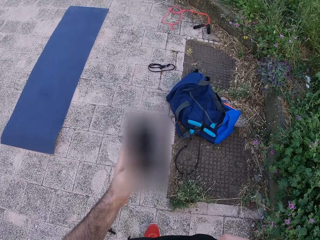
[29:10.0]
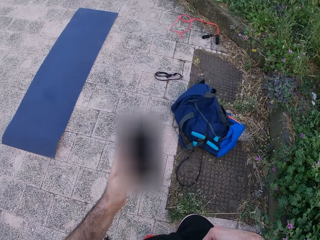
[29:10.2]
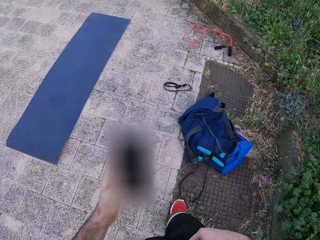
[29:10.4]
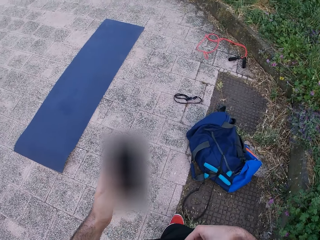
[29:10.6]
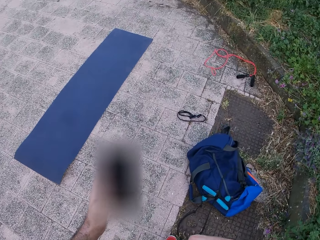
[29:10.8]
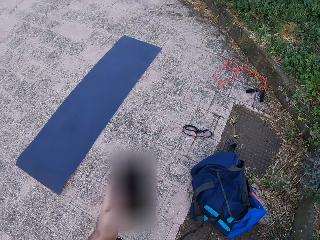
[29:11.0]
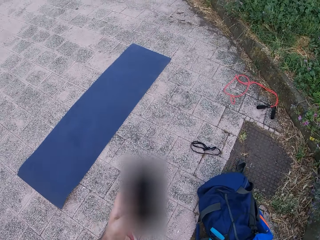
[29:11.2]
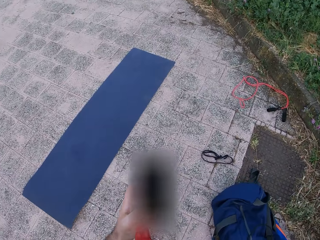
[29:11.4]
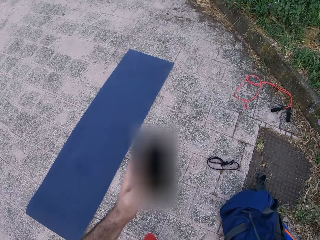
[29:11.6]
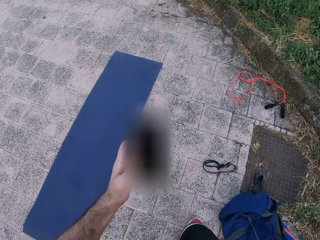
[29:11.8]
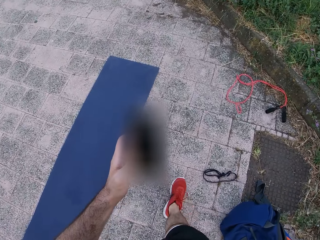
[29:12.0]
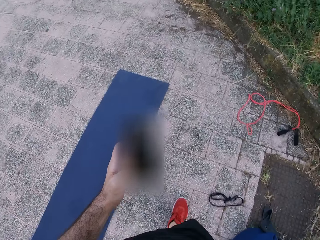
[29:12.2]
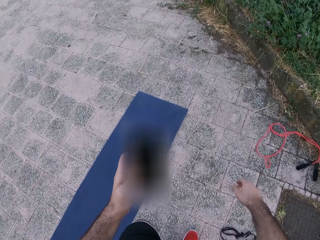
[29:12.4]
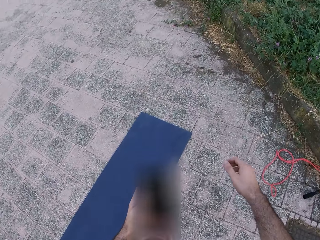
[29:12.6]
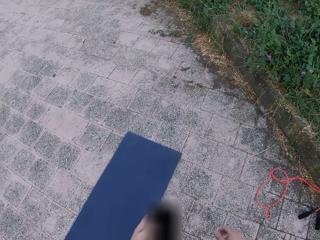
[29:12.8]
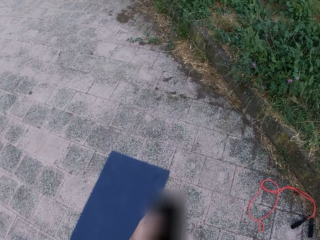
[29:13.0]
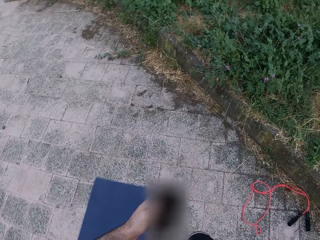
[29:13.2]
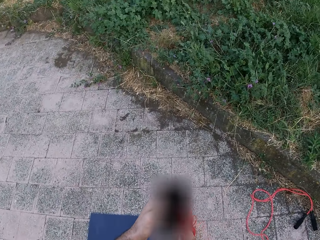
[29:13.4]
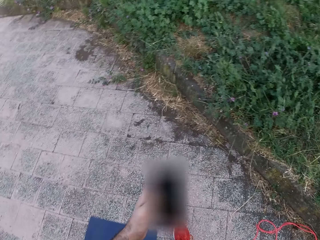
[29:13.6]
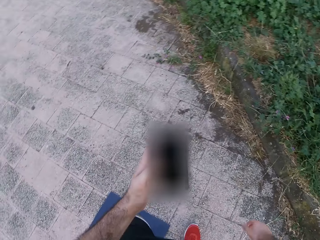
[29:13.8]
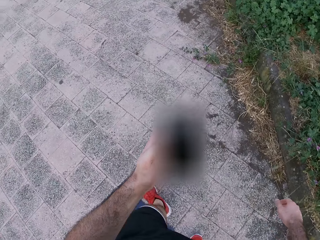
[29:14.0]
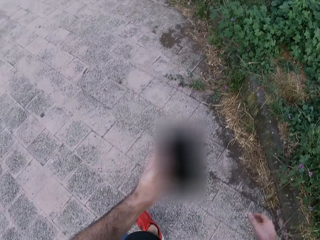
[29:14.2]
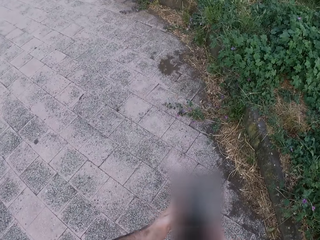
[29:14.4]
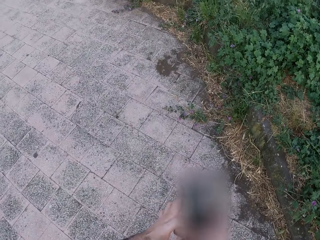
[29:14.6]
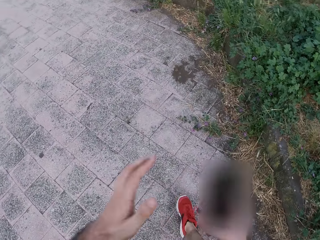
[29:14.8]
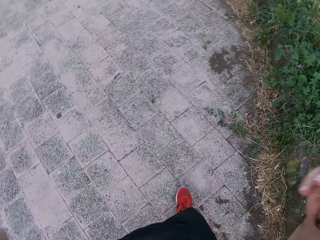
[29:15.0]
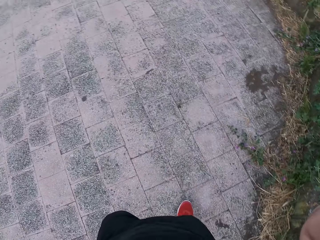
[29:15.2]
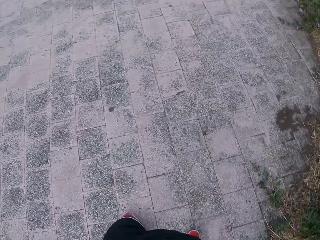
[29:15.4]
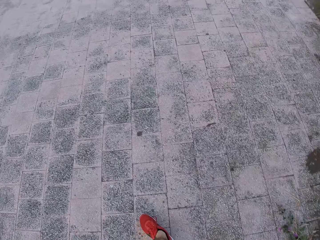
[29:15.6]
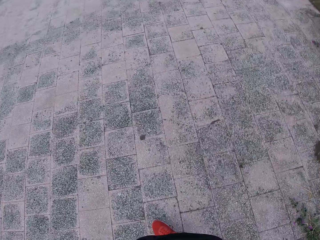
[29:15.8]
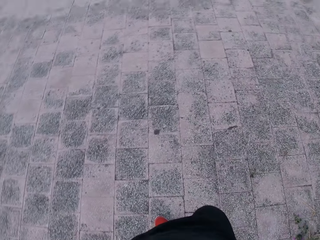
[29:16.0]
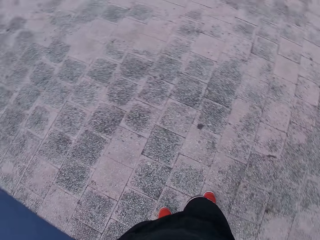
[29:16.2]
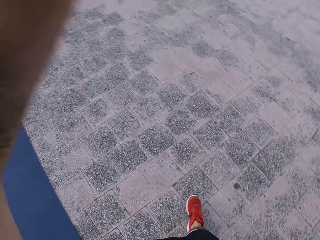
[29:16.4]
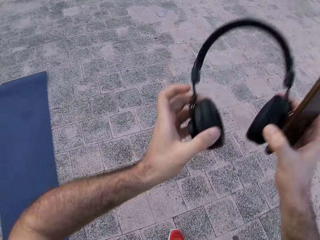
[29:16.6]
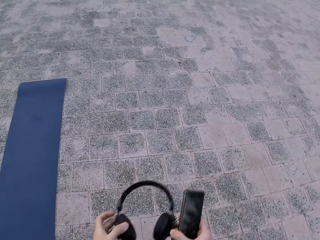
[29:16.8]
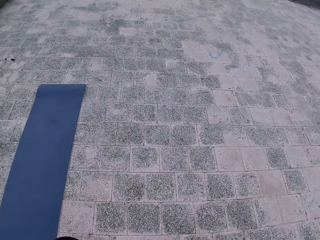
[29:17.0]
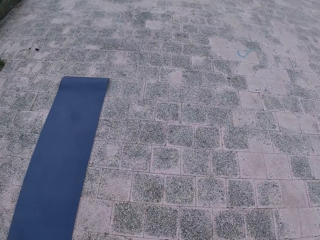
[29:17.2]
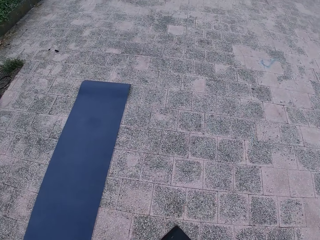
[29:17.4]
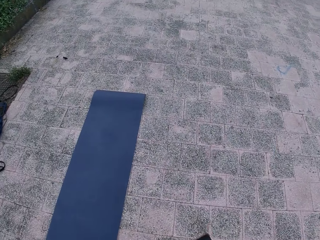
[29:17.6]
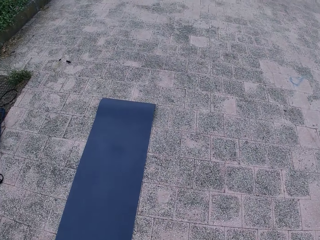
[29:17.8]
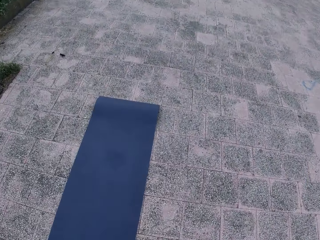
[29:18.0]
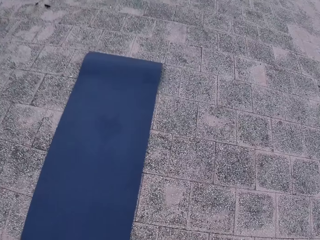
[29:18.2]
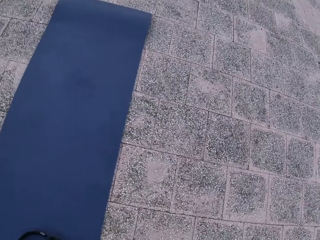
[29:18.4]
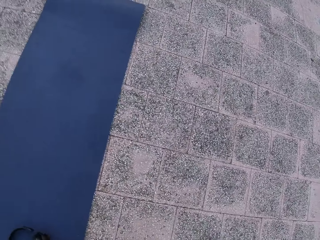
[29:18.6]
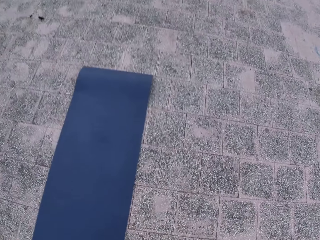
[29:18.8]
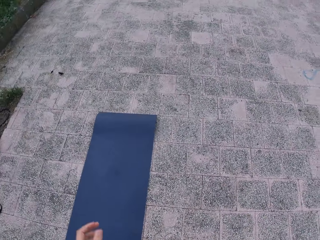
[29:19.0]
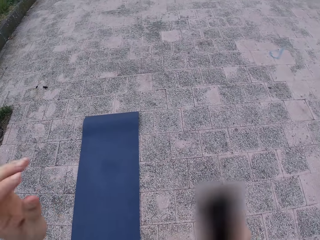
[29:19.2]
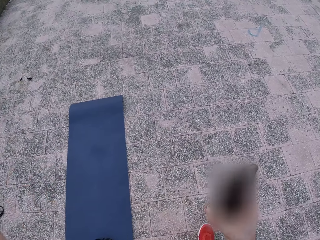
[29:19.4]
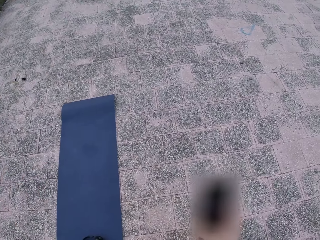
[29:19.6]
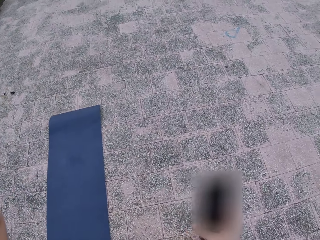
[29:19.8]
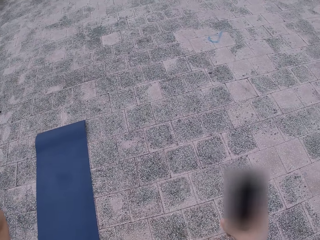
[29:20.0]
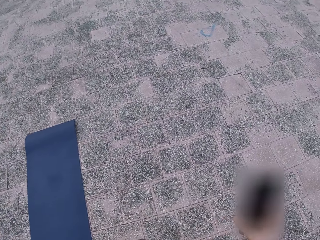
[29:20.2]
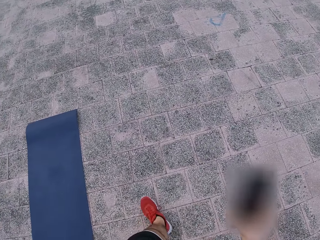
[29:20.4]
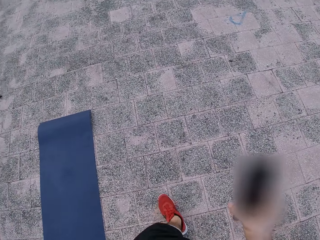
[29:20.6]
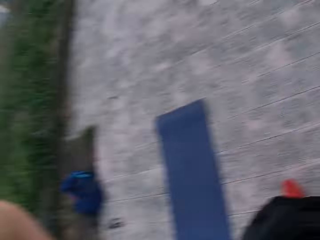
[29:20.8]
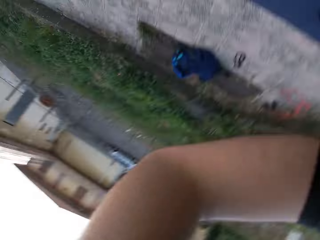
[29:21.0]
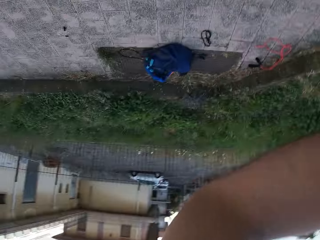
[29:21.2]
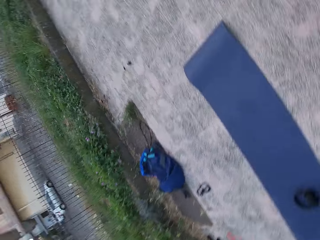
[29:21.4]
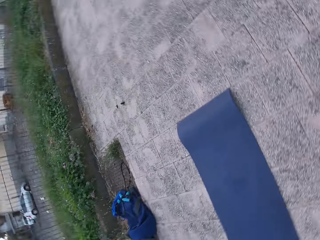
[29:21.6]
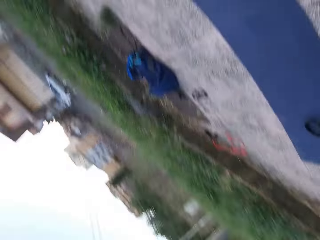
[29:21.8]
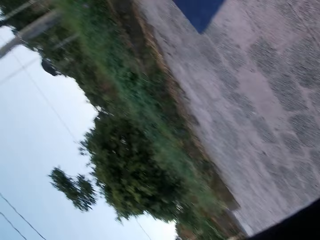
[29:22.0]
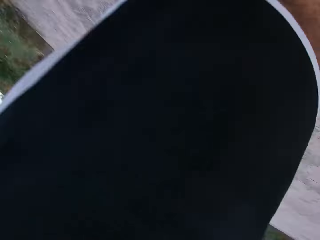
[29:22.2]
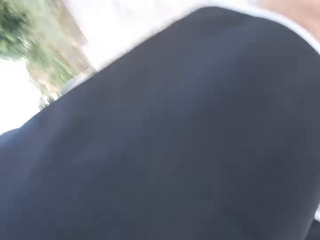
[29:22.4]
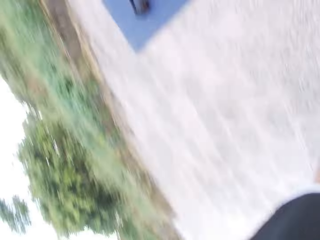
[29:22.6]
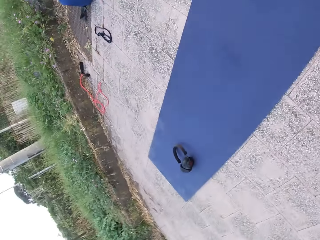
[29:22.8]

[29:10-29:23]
The camera wearer transfers the phone to the right hand. They walk around. They drop both hands. They move the headphones. They place the headphones down. They lift the left hand. They walk around. They look around.
